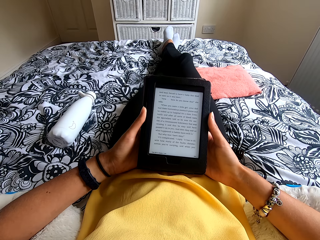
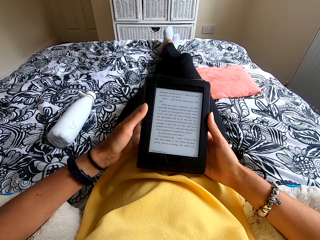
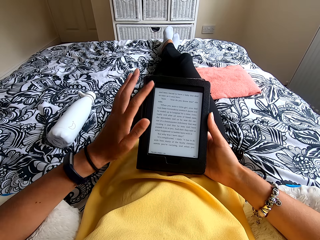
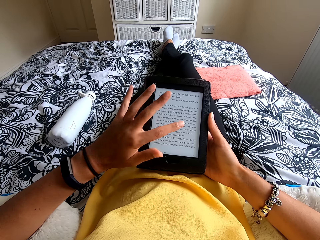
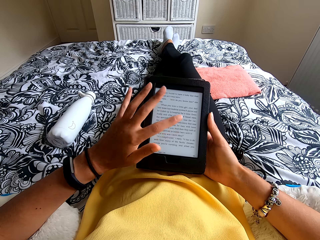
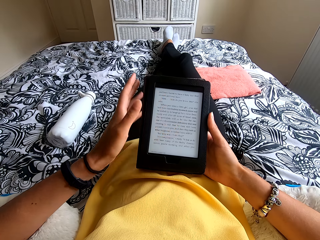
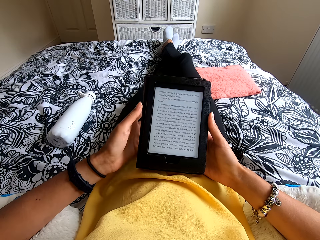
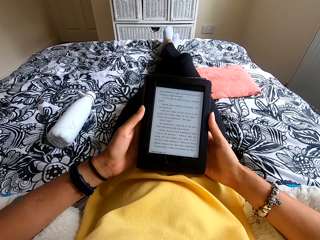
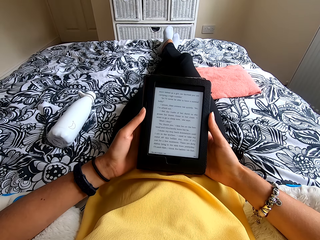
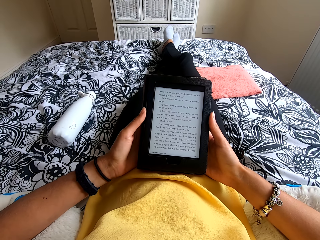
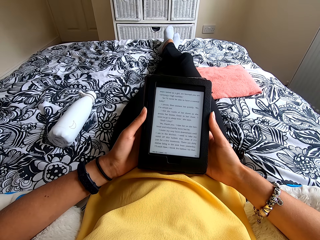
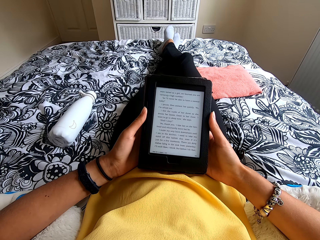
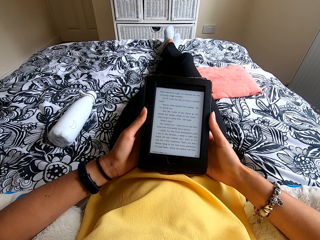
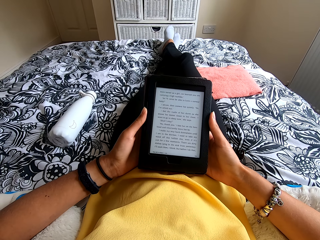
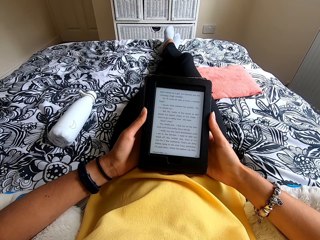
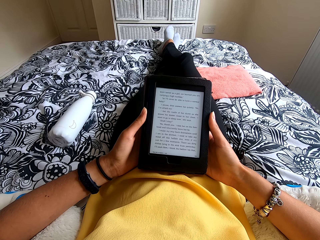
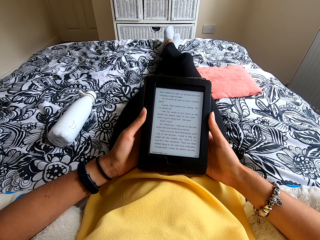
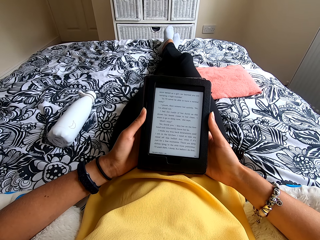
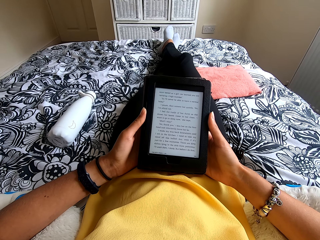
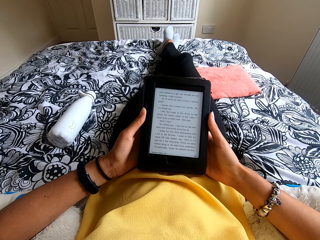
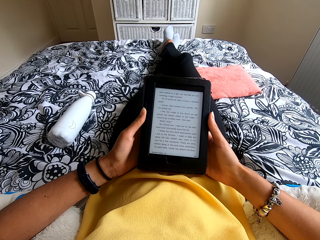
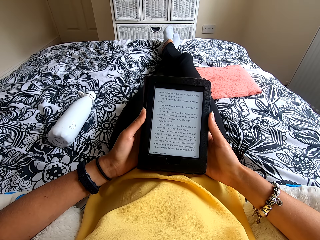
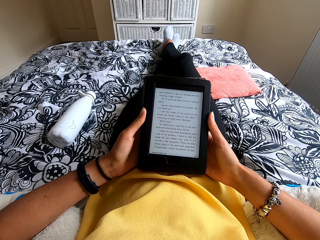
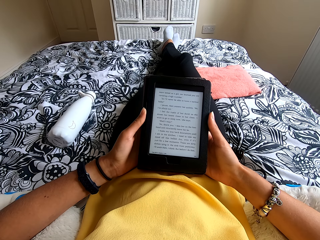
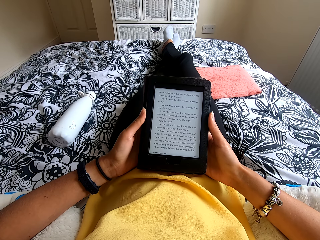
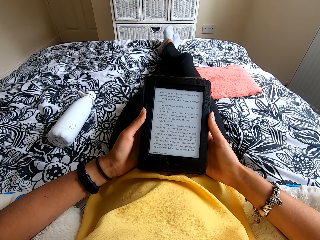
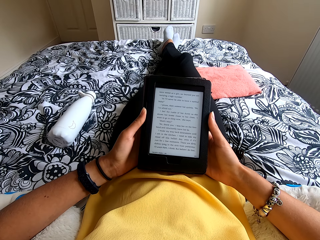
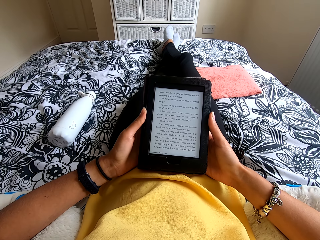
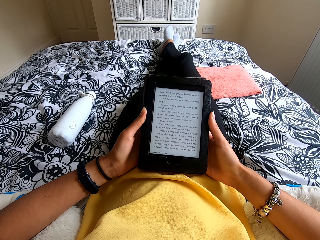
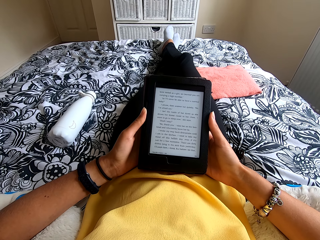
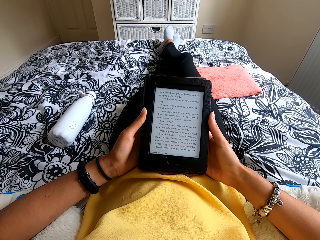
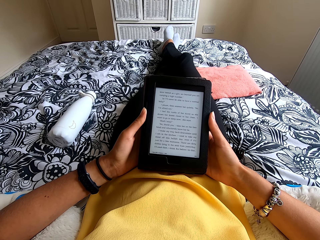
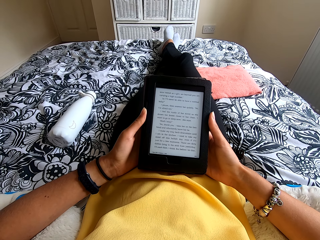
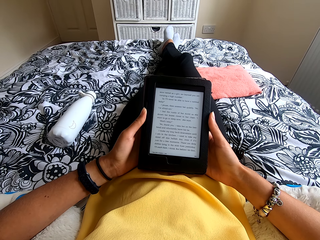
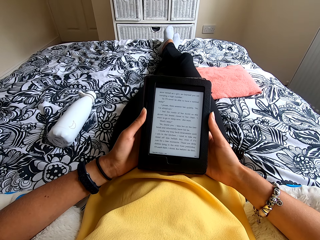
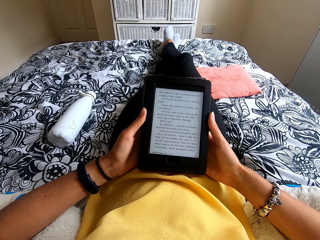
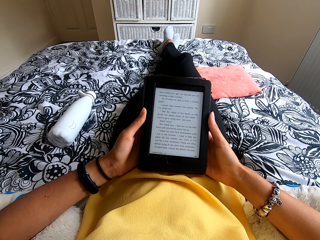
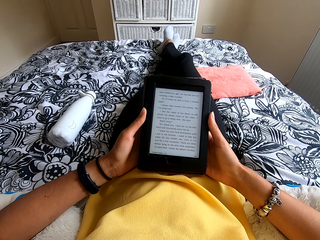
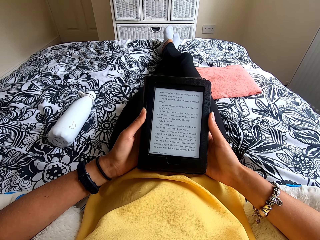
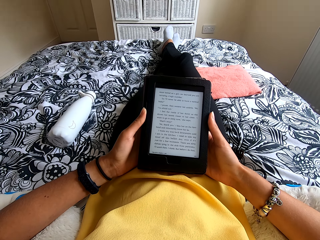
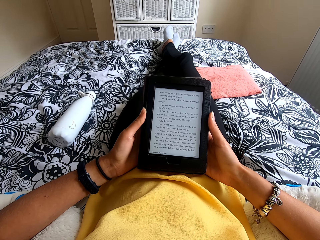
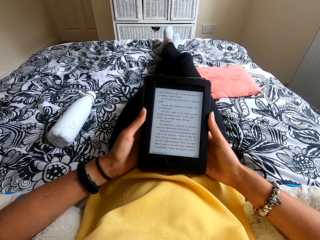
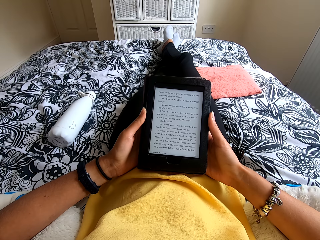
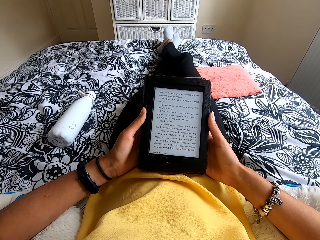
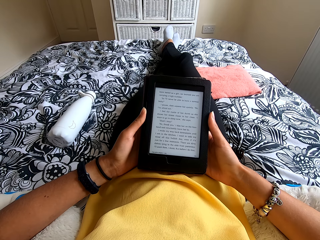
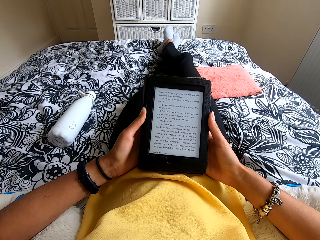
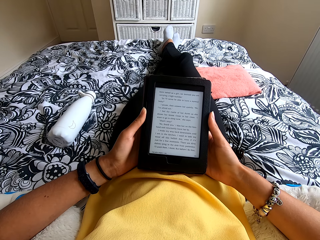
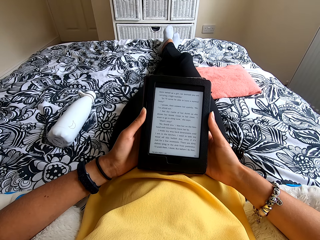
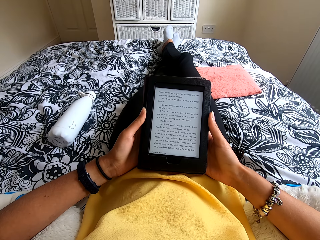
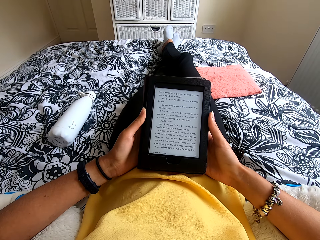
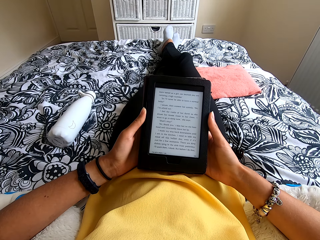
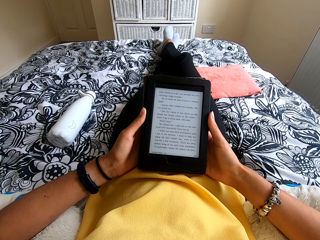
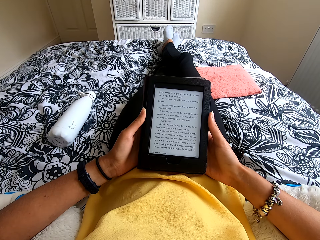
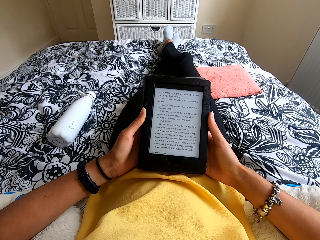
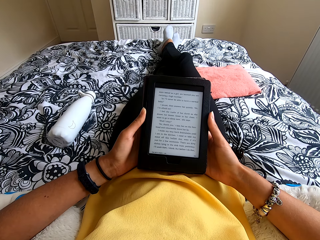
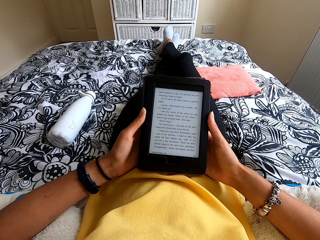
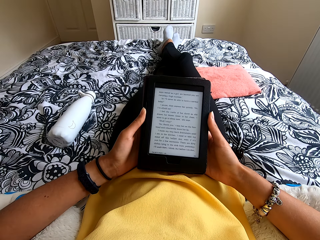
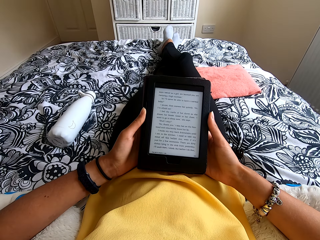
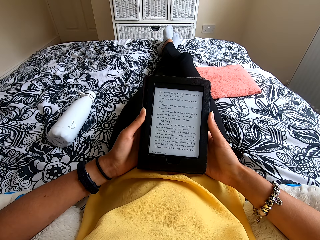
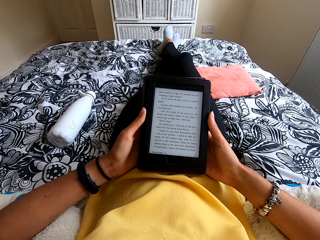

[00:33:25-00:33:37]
The camera wearer presses the ebook reader or tablet. They hold the tablet. They read the ebook reader.

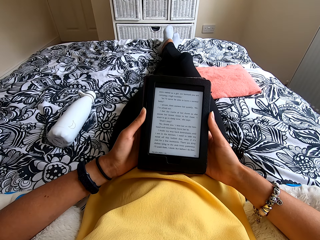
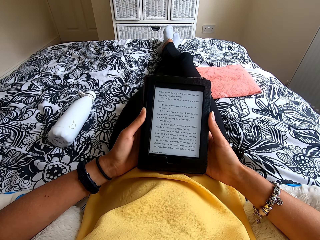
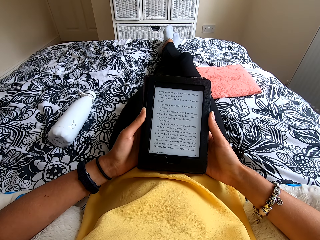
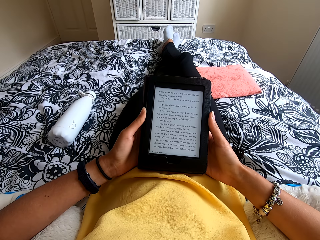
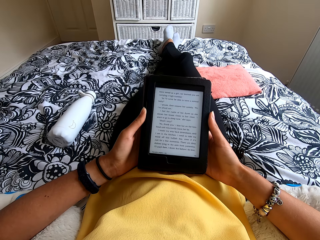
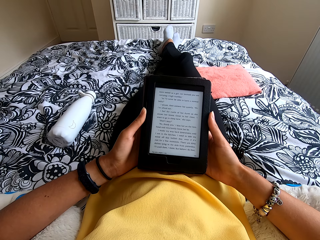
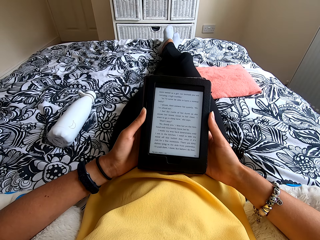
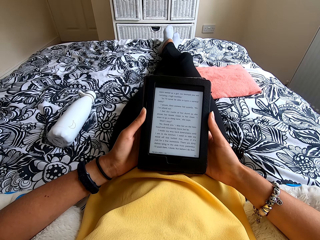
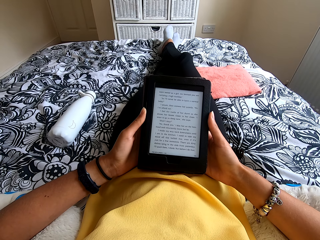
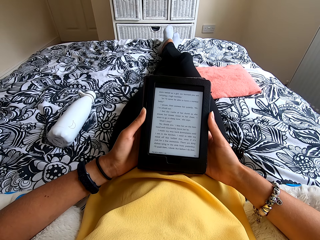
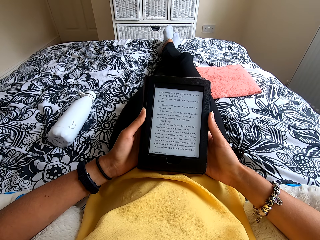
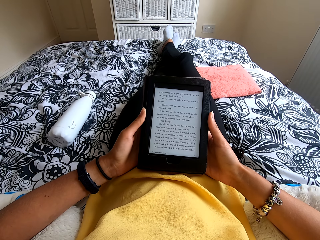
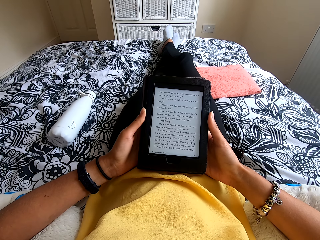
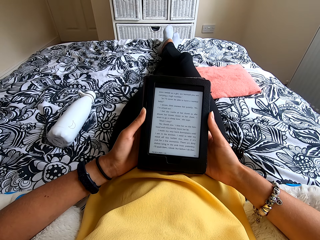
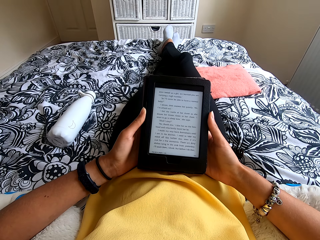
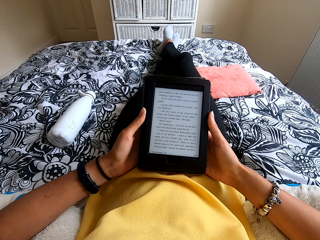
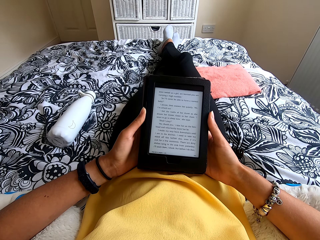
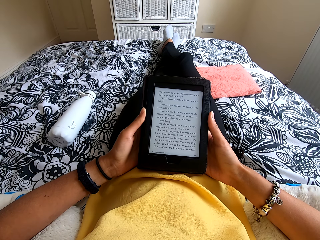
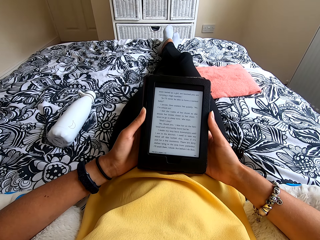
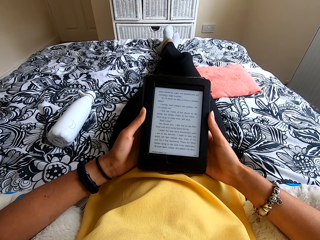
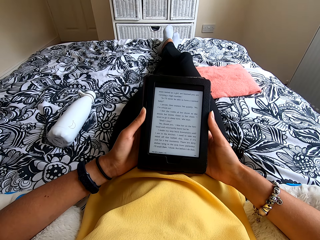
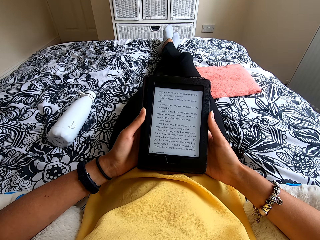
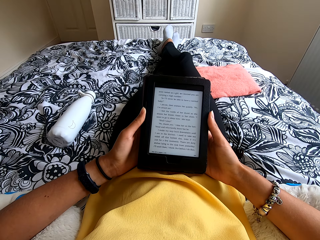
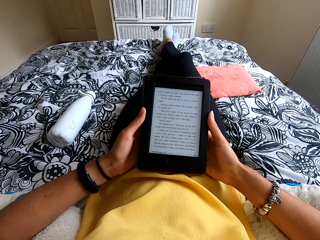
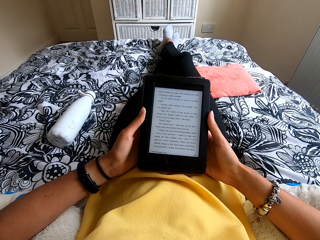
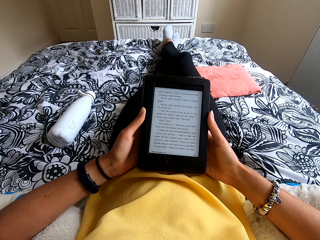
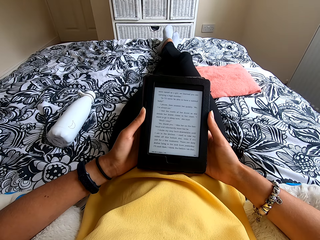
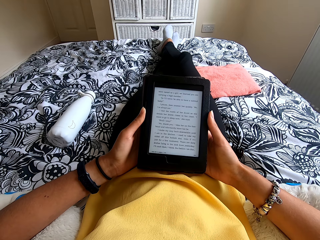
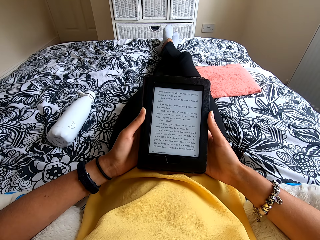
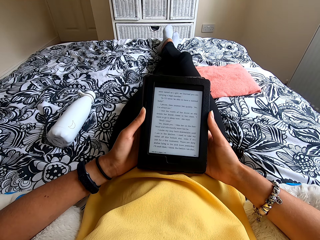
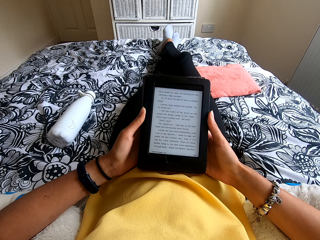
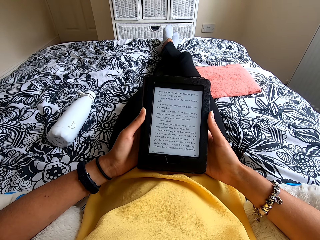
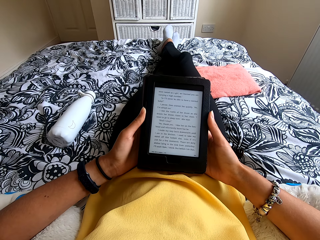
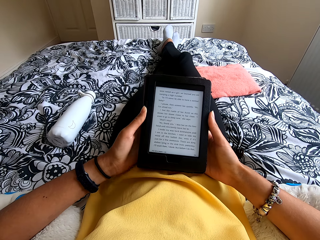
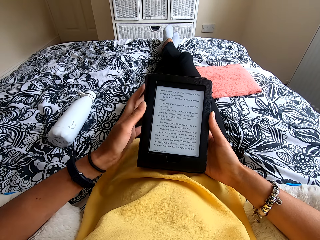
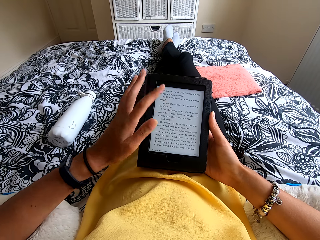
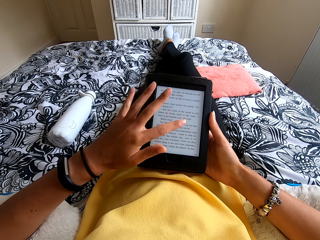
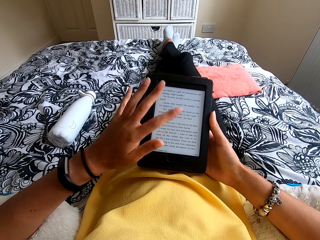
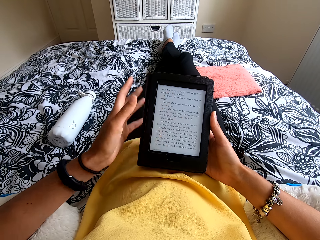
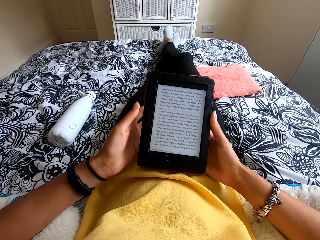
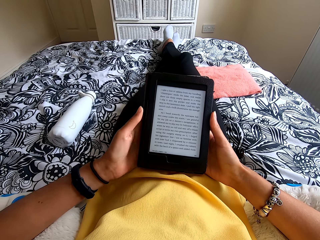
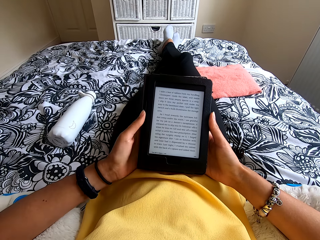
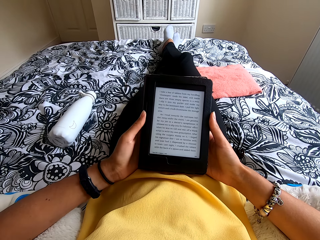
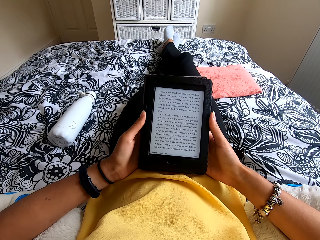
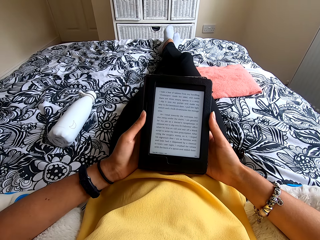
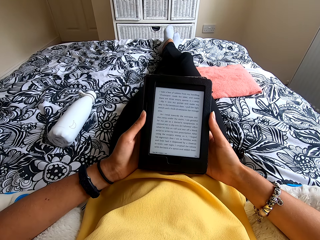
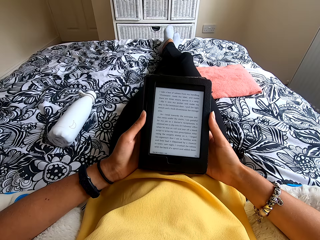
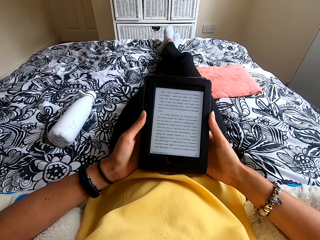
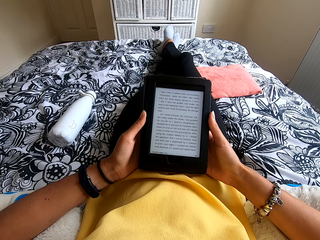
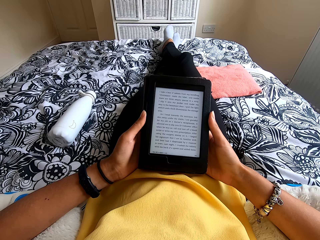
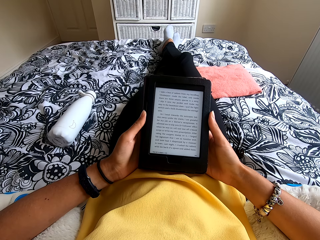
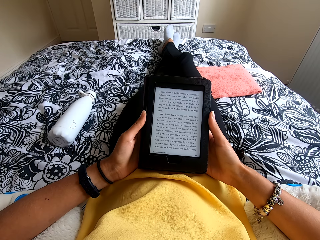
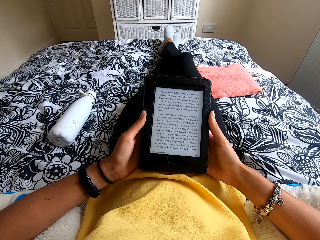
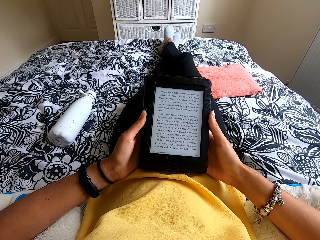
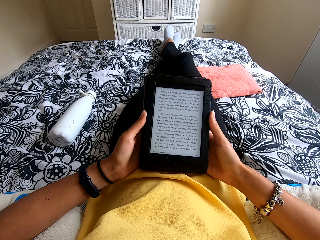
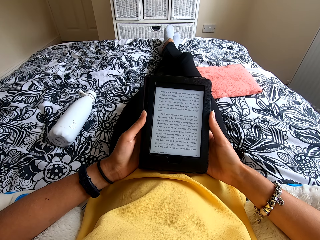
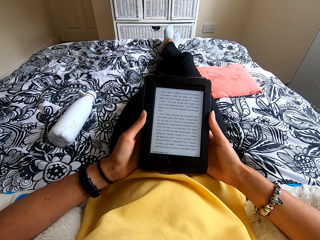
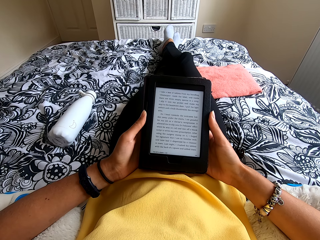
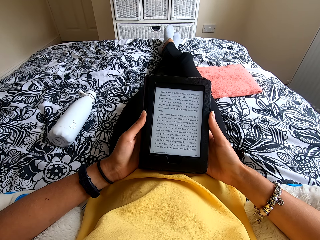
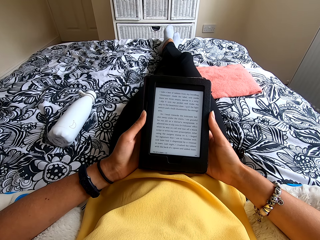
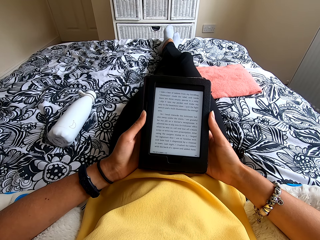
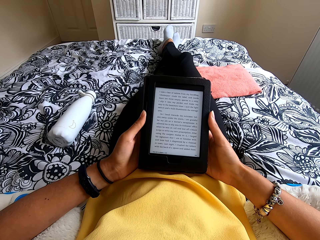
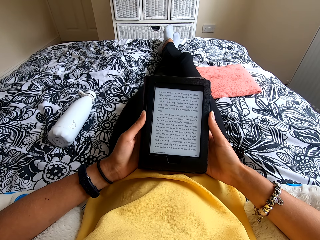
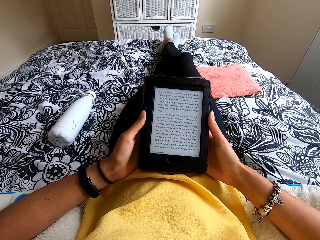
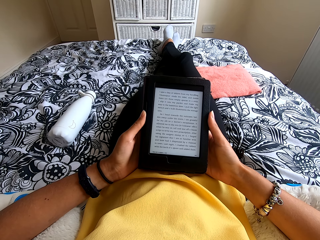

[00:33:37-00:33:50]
The camera wearer presses the ebook reader or tablet. They read the ebook reader. They hold the tablet.
